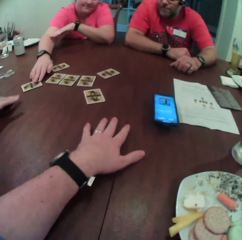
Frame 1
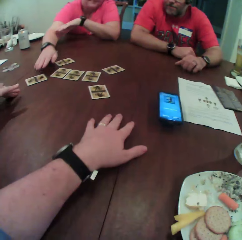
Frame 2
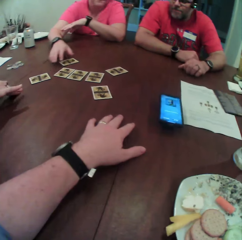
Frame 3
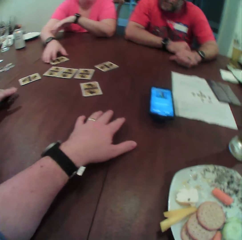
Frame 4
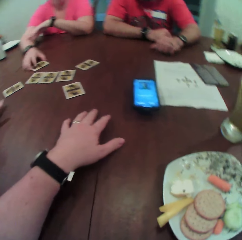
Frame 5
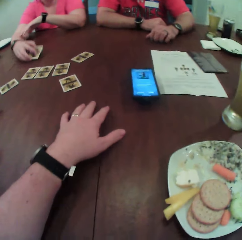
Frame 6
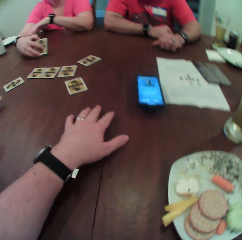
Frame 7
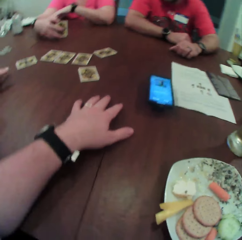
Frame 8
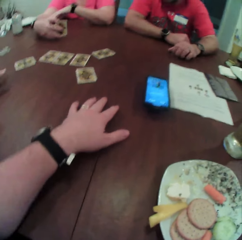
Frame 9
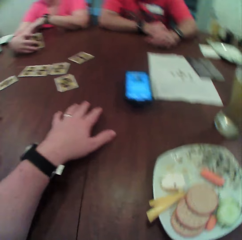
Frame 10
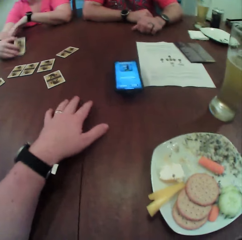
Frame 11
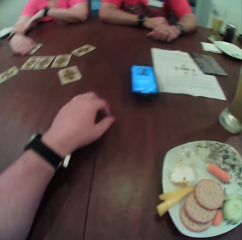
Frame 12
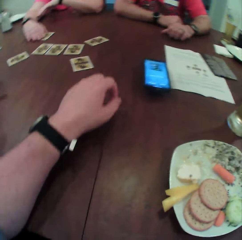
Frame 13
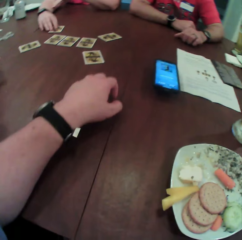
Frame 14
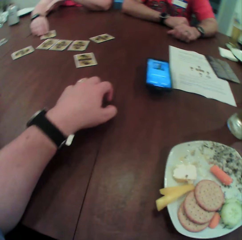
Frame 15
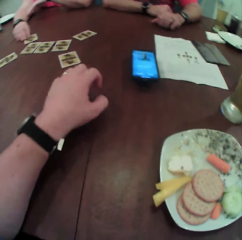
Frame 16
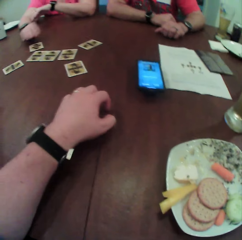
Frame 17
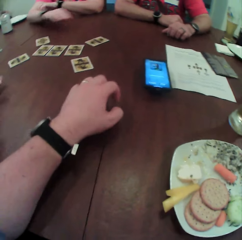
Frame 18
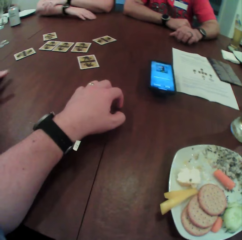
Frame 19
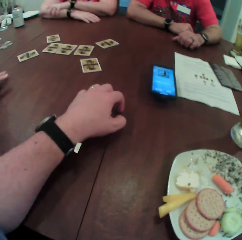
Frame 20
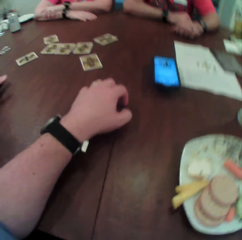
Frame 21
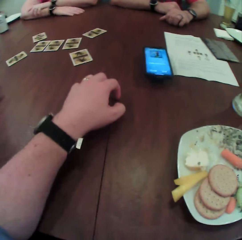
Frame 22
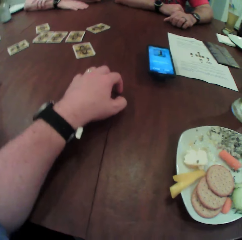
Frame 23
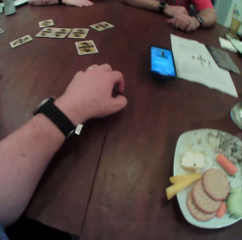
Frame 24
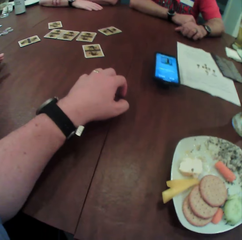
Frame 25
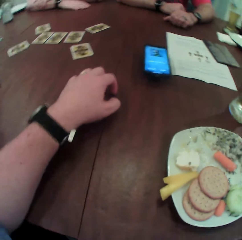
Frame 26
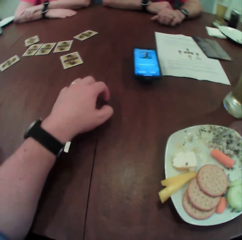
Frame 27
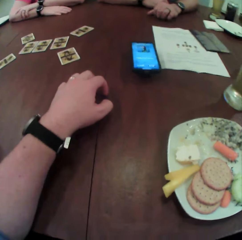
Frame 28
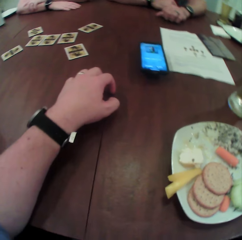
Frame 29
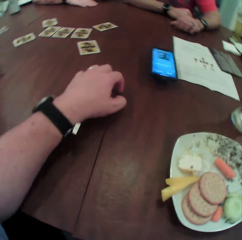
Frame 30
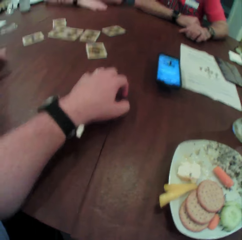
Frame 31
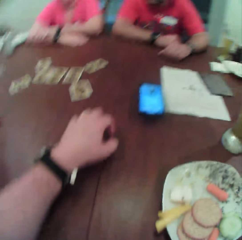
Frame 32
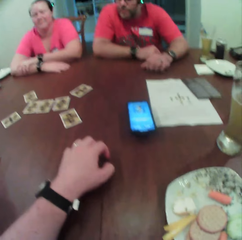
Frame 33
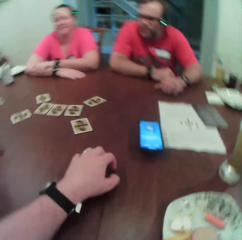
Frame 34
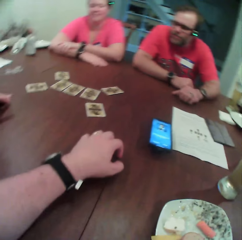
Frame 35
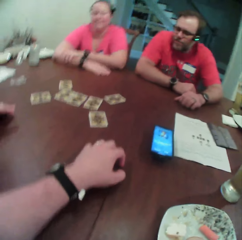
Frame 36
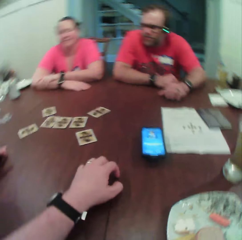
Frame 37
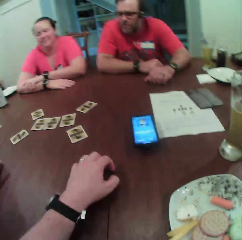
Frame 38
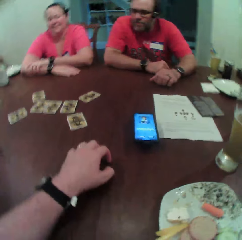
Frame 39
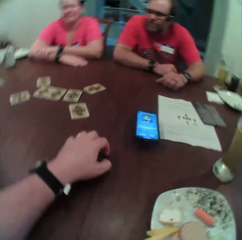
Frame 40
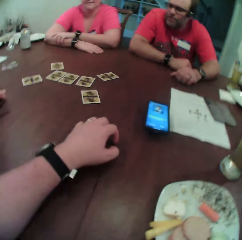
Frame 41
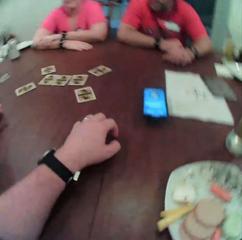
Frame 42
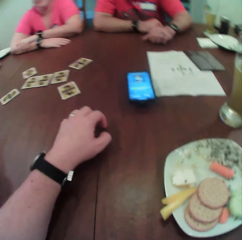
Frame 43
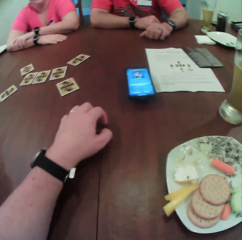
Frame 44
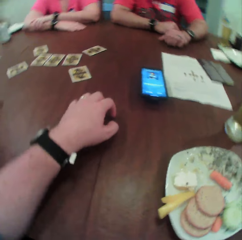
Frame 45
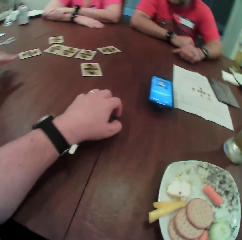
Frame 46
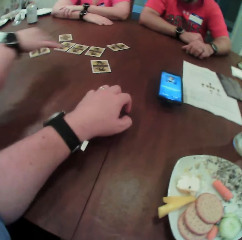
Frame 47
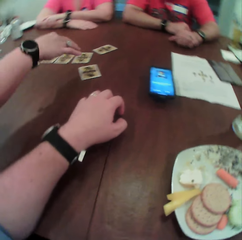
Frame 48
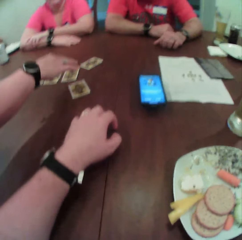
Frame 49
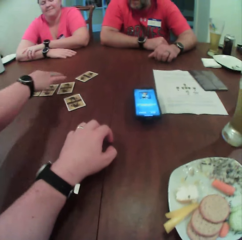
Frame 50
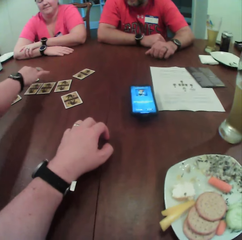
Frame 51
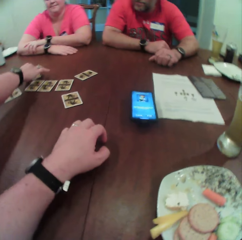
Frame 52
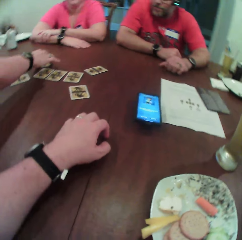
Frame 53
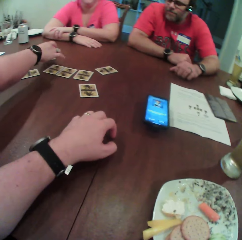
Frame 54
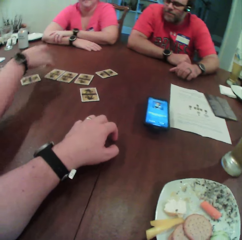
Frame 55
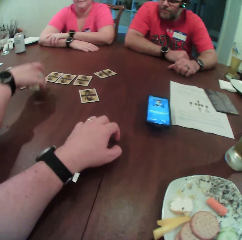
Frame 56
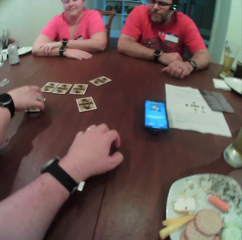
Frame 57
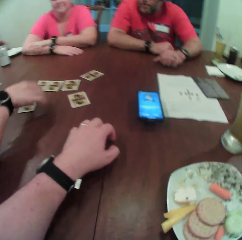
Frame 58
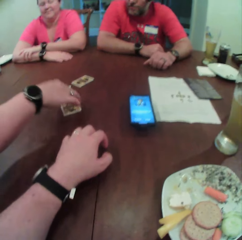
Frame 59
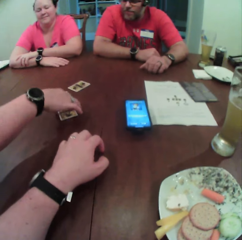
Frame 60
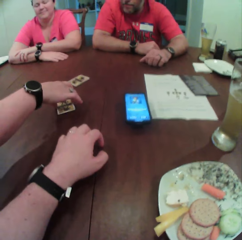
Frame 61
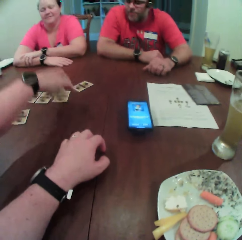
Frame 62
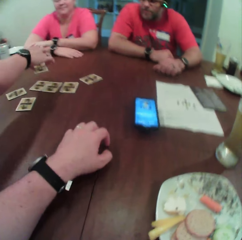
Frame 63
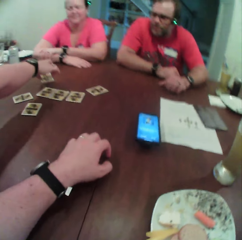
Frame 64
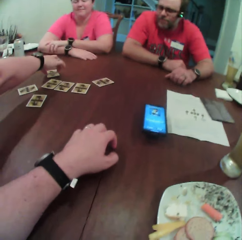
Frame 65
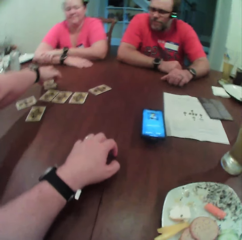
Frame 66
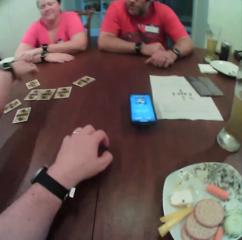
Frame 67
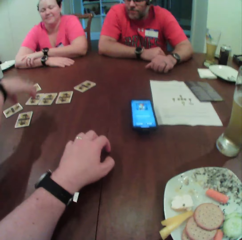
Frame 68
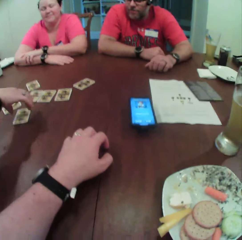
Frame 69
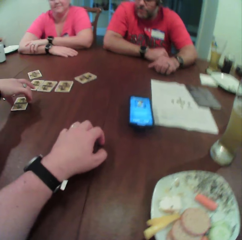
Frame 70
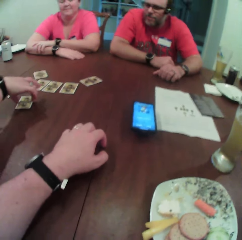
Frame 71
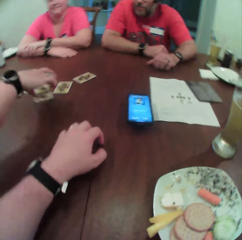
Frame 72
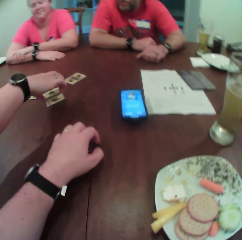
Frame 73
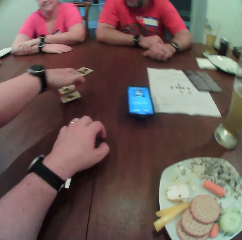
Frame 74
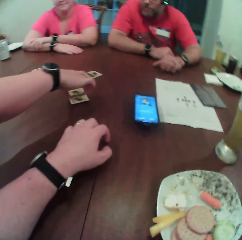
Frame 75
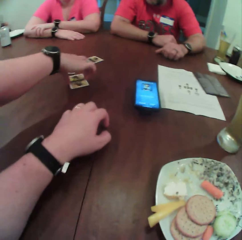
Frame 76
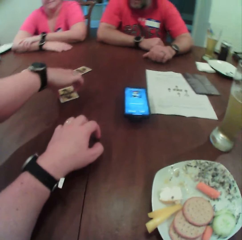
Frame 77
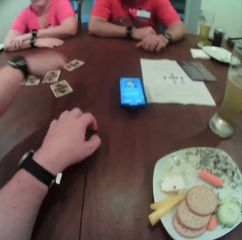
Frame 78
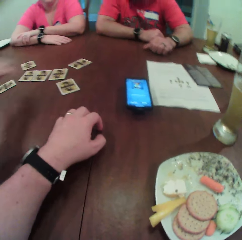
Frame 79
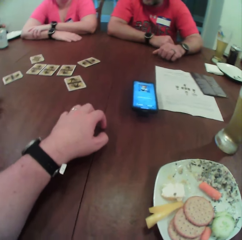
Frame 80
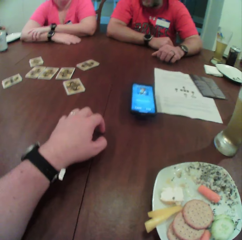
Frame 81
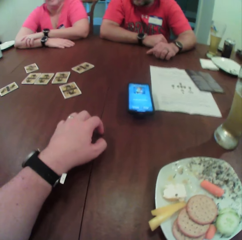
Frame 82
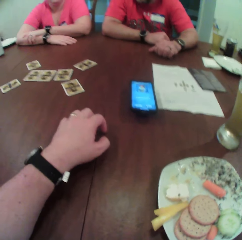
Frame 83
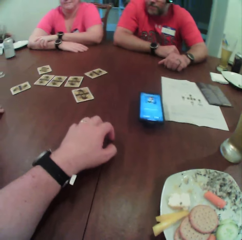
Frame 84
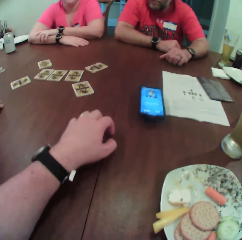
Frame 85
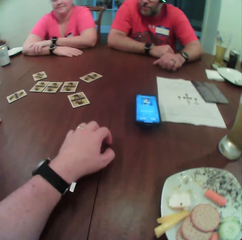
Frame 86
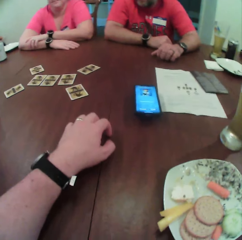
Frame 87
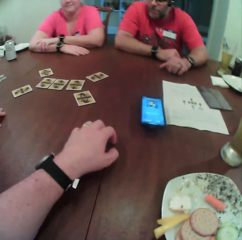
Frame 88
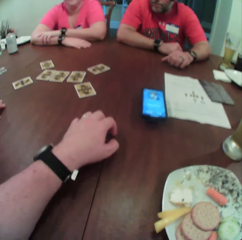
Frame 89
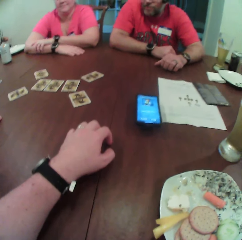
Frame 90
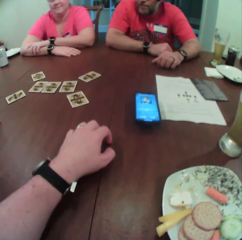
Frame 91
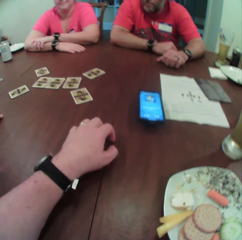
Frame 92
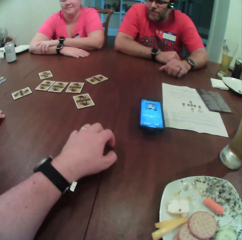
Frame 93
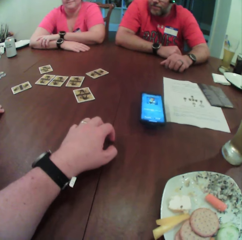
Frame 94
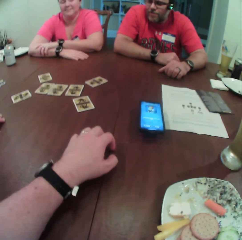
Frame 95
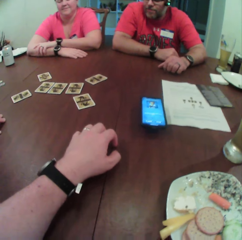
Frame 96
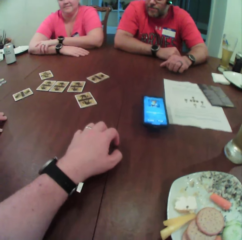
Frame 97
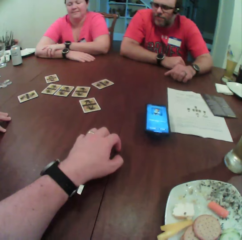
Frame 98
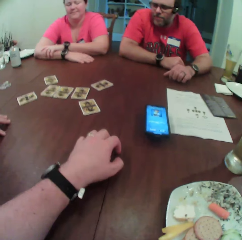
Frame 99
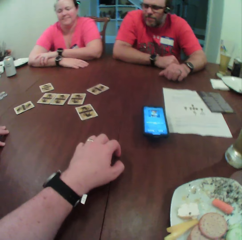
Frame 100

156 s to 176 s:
The woman picks up the card on the table with her right hand and drops the card on the table with her right hand. Another woman shuffles the cards. The other woman picks up the card on the table with her right hand and drops the card on the table with her right hand. She picks up the card on the table with her right hand and drops the card on the table with her right hand. She picks up the card on the table with her right hand and drops the card on the table with her right hand.

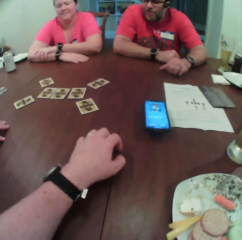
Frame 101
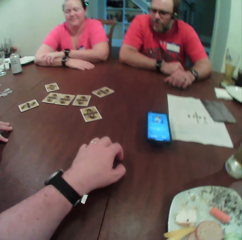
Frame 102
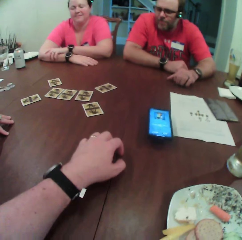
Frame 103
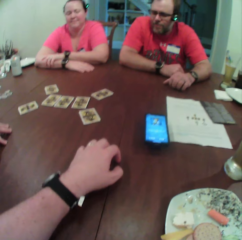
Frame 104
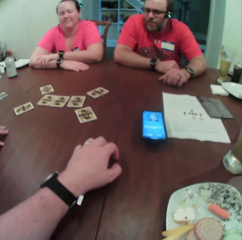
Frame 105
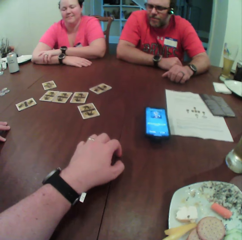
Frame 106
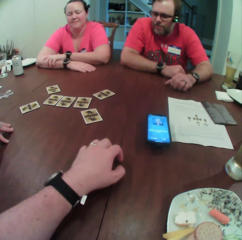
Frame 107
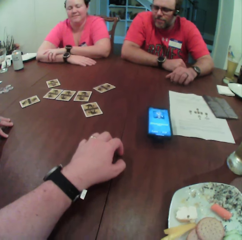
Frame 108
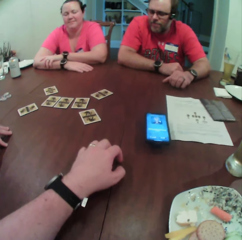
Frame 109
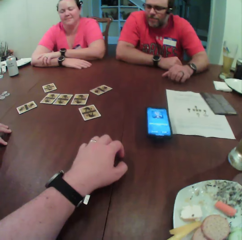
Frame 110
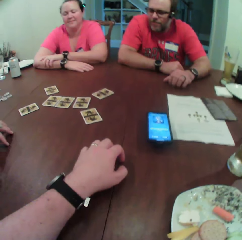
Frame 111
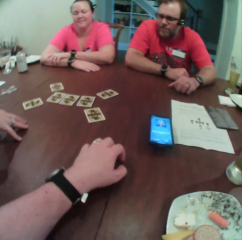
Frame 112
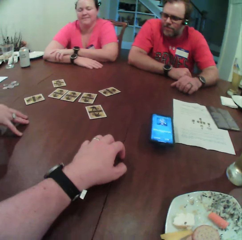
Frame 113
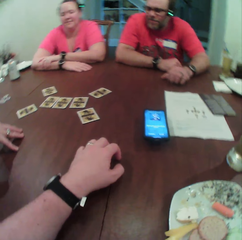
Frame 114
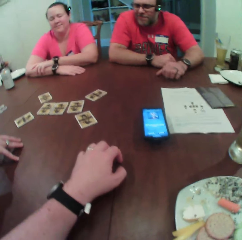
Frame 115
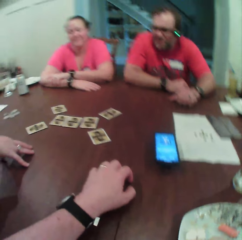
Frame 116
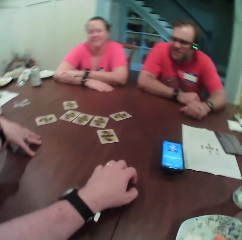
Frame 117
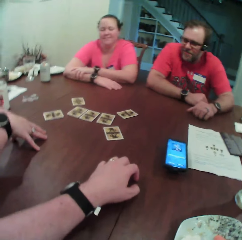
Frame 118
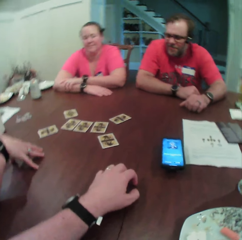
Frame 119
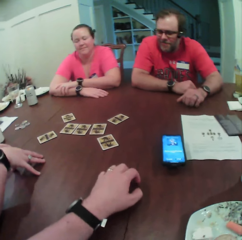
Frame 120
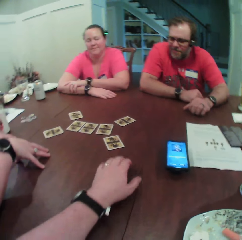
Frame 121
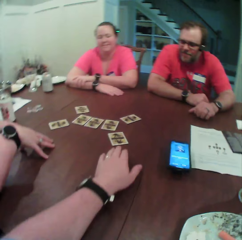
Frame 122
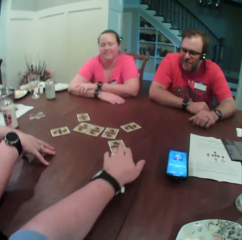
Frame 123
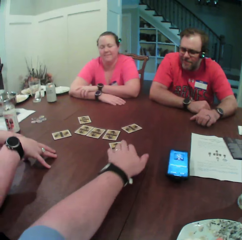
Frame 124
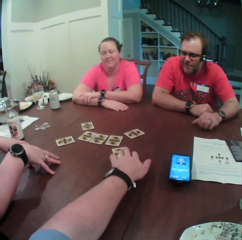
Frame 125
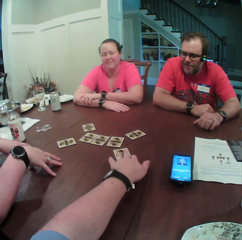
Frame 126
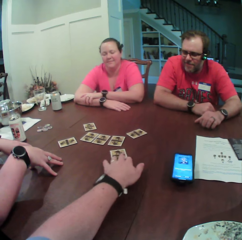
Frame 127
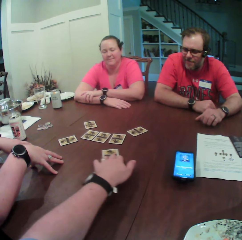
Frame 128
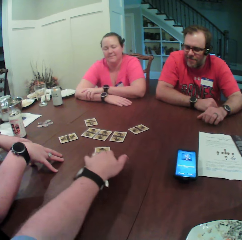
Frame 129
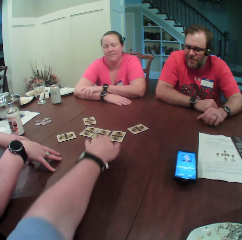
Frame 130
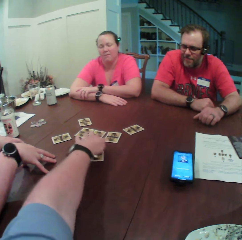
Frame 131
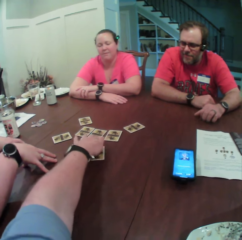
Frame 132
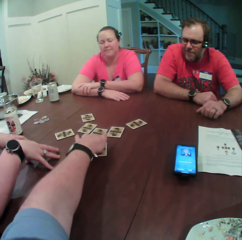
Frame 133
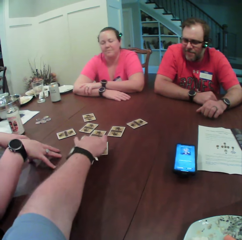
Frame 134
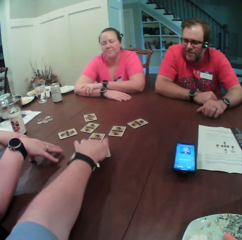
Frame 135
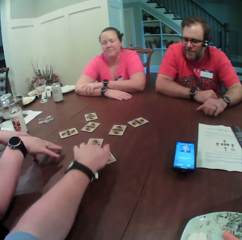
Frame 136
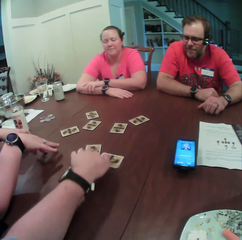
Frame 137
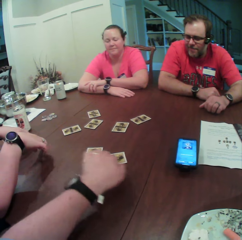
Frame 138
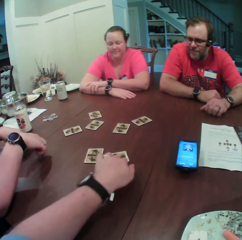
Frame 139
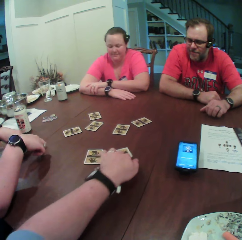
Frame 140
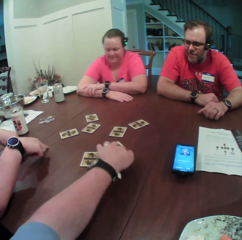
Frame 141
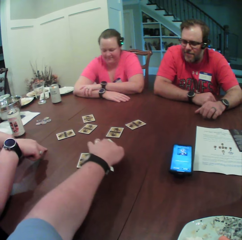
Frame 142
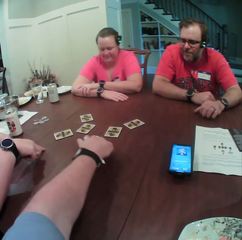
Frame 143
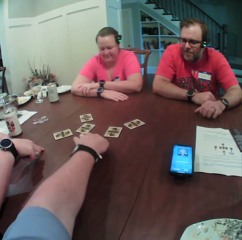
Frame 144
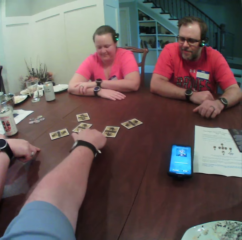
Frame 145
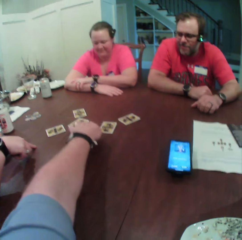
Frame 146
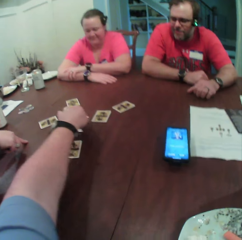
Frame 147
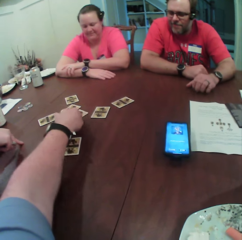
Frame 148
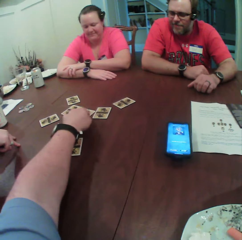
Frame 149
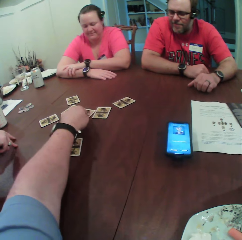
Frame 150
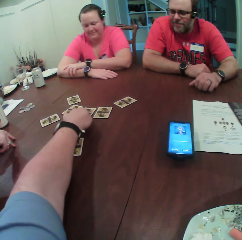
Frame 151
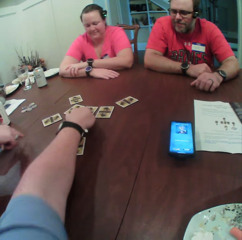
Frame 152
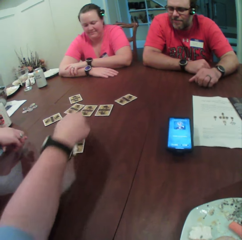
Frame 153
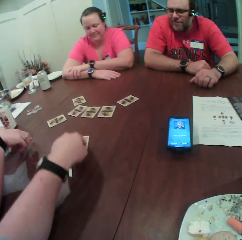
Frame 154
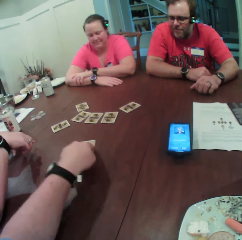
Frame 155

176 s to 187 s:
The camera wearer moves the card on the table with his left hand. He shuffles the cards. He moves the card on the table with his left hand again, and again.
